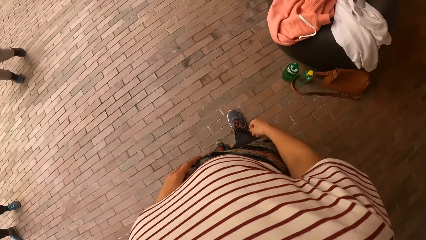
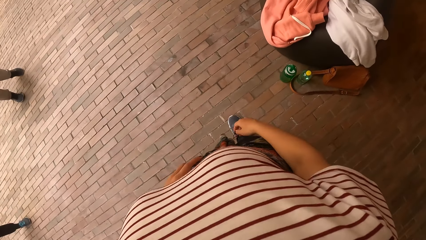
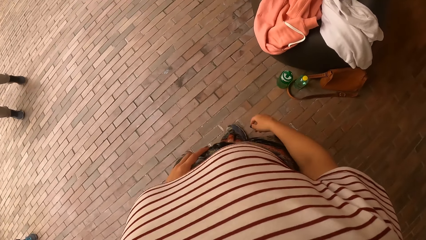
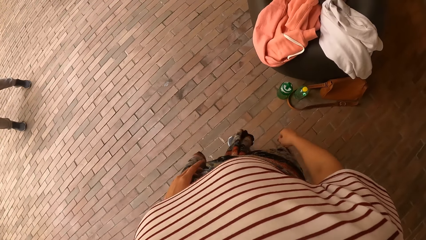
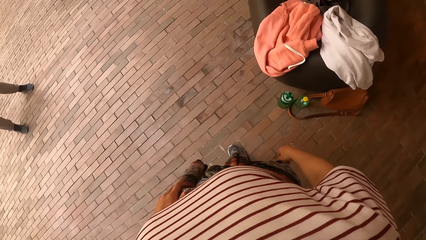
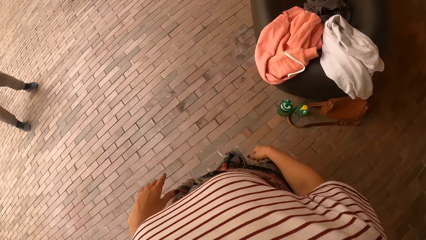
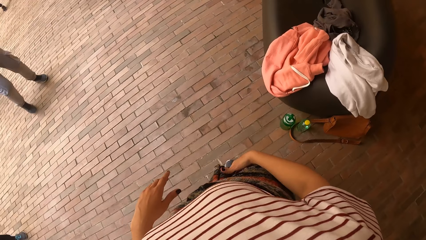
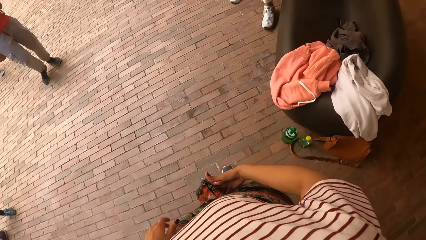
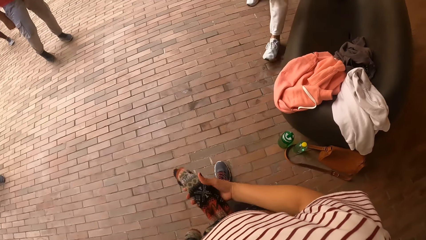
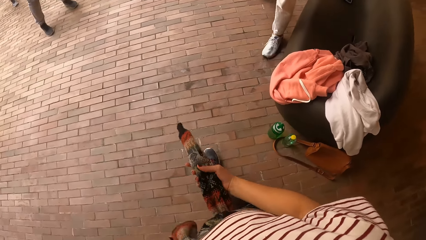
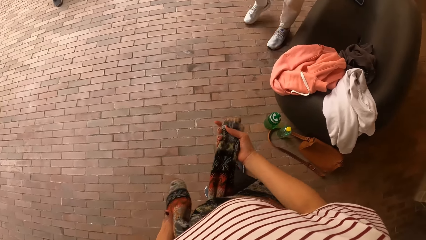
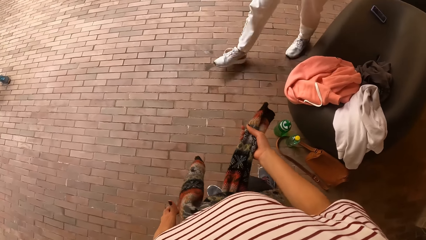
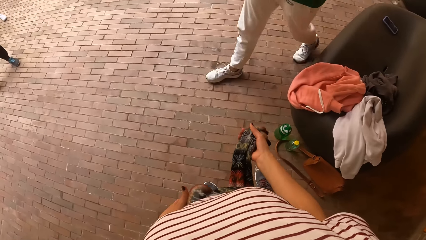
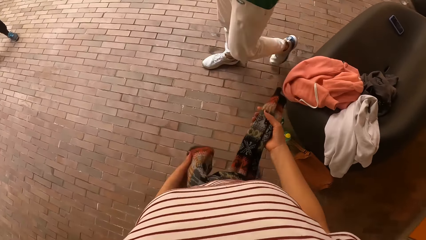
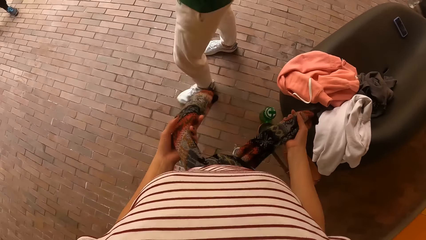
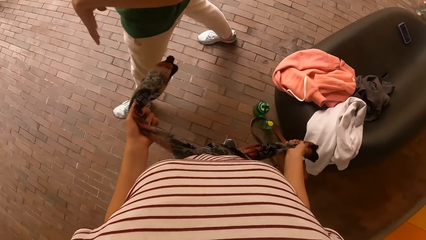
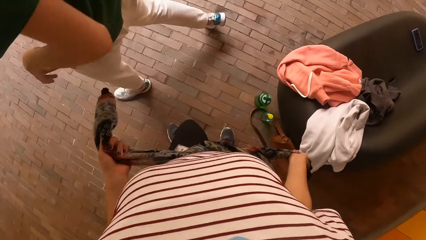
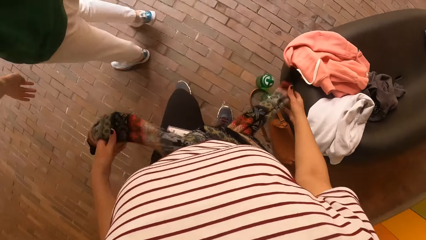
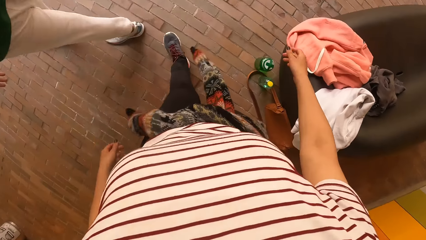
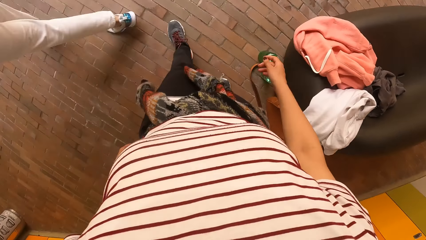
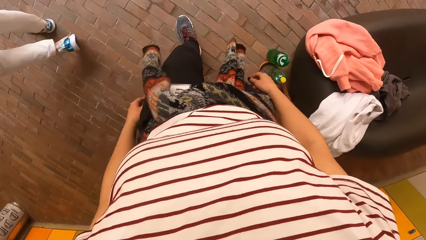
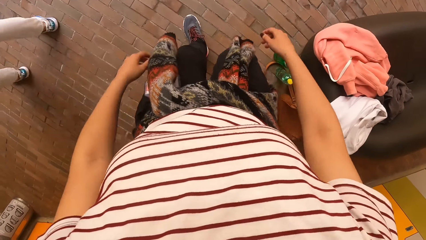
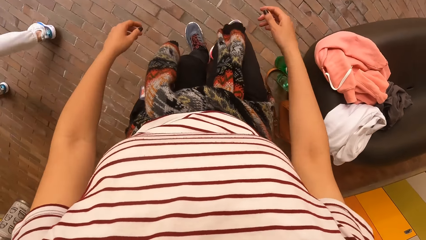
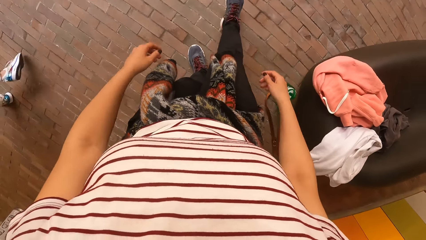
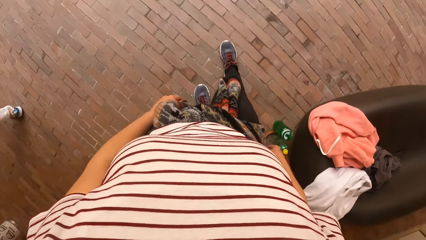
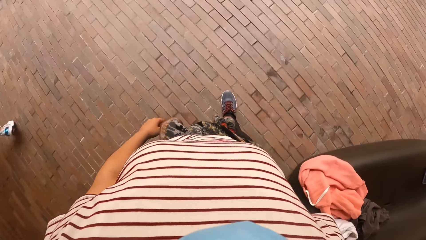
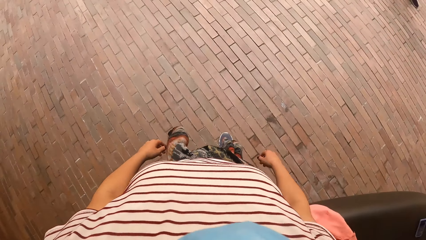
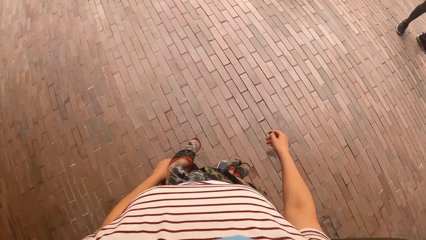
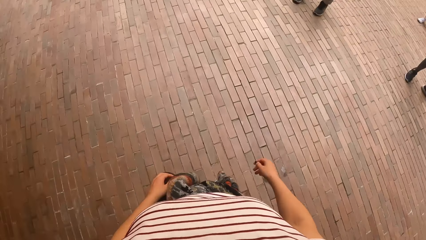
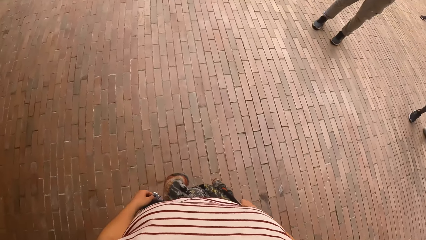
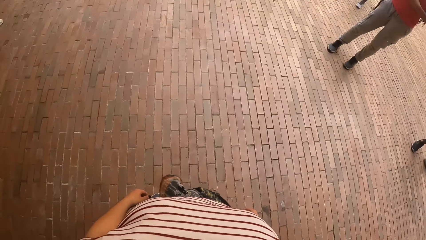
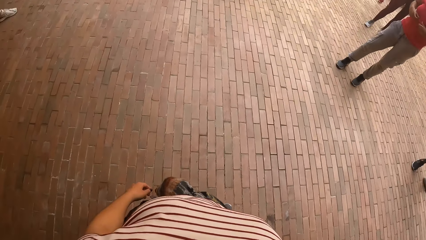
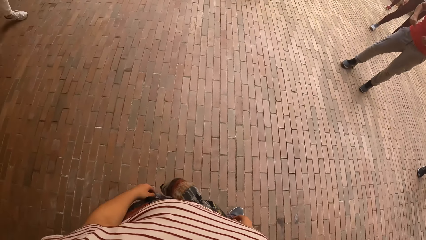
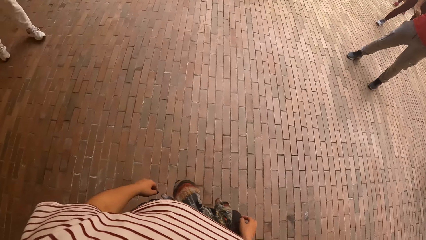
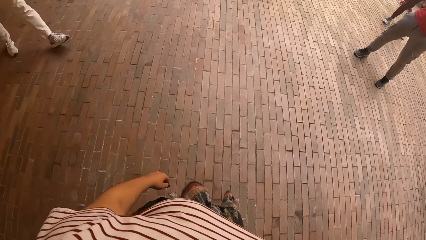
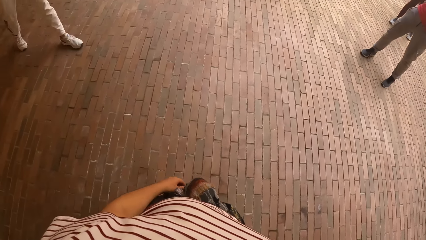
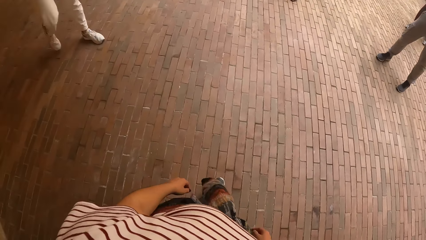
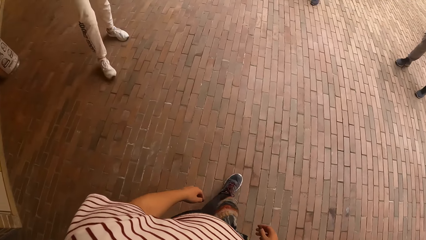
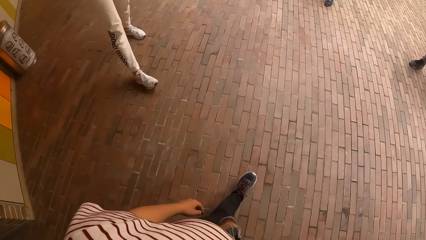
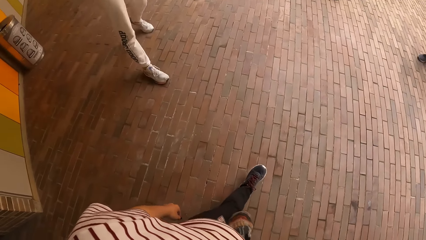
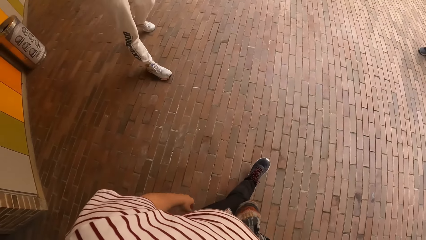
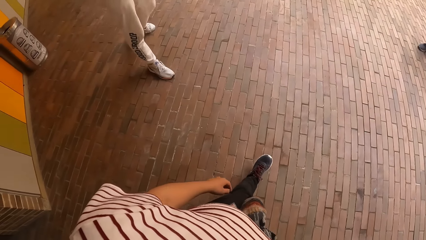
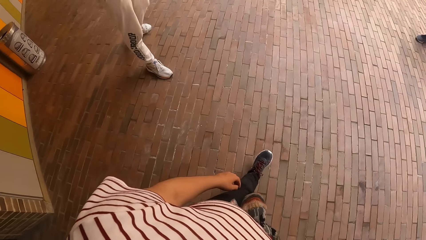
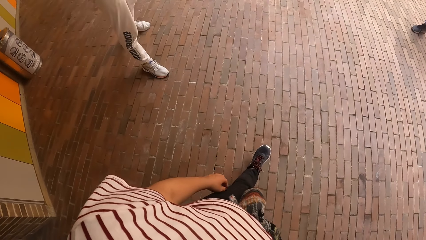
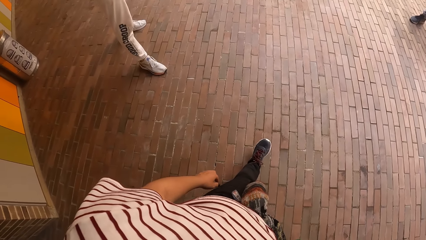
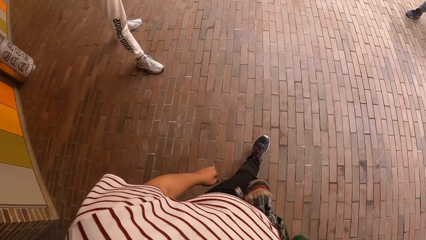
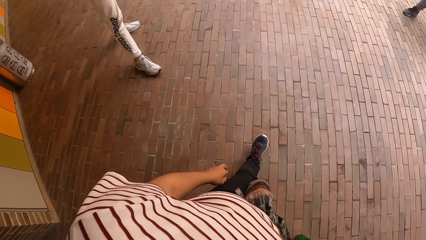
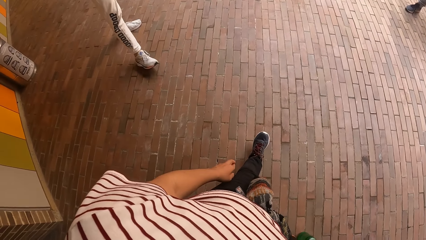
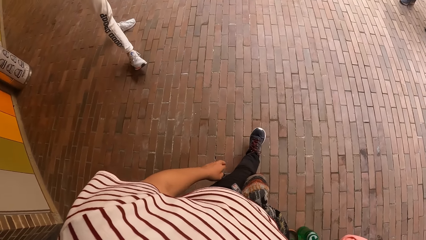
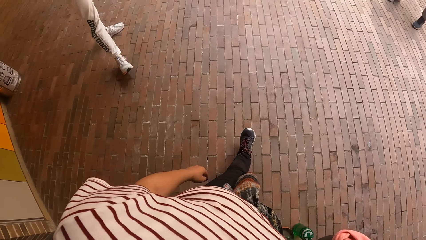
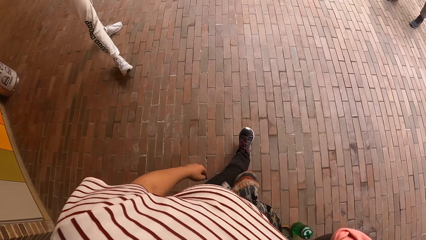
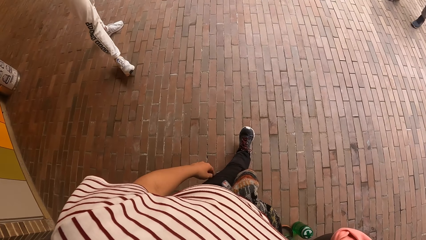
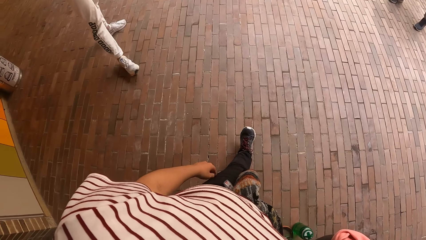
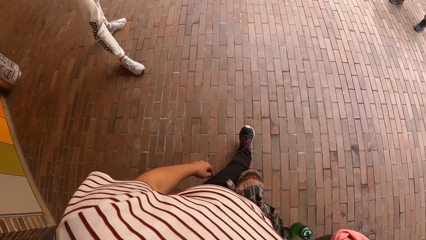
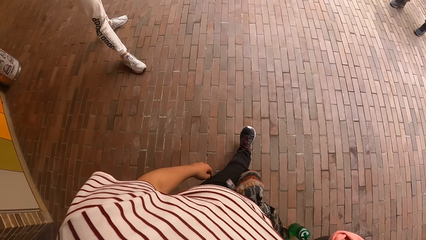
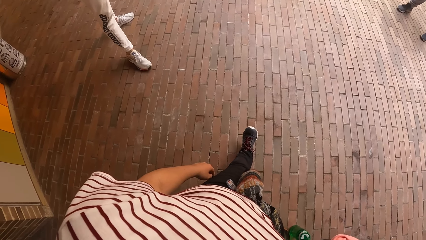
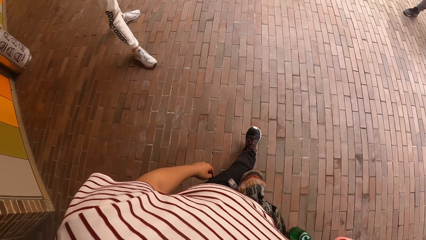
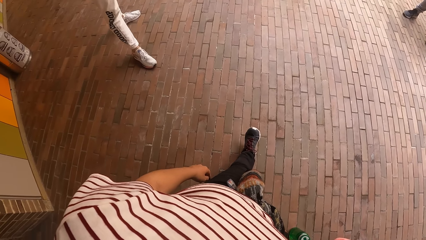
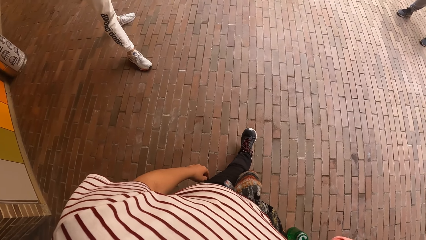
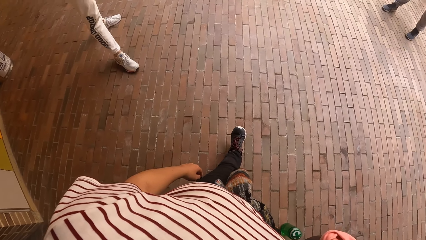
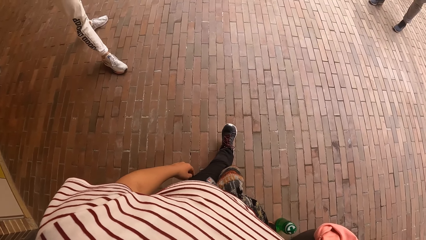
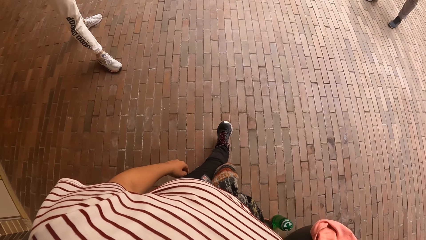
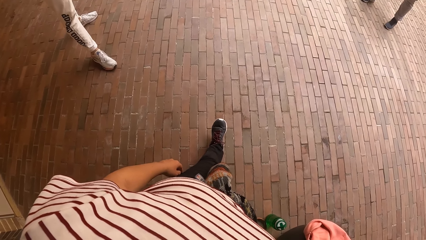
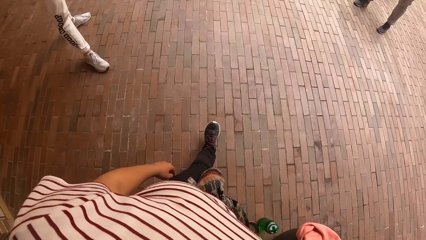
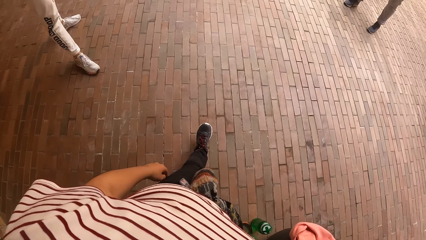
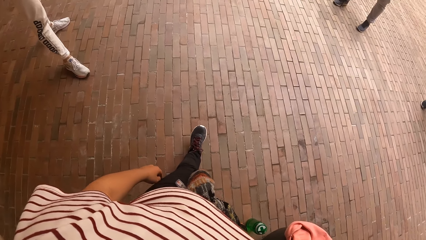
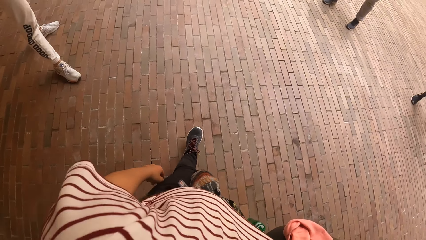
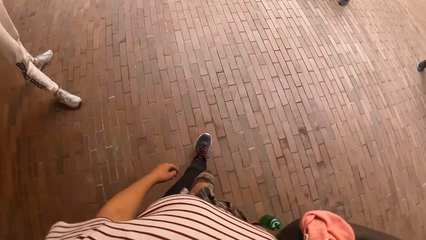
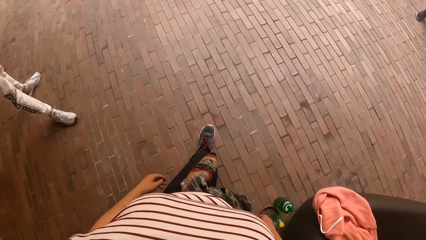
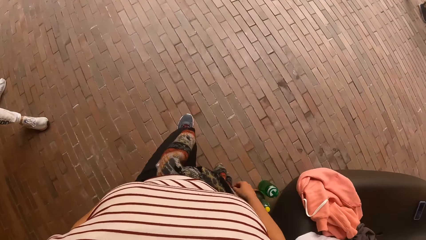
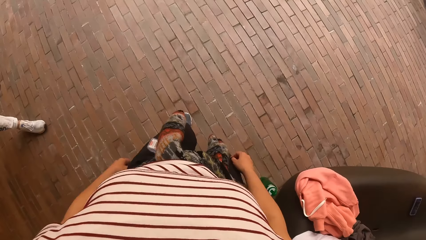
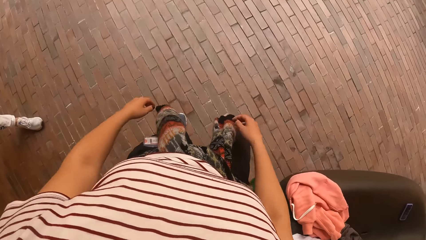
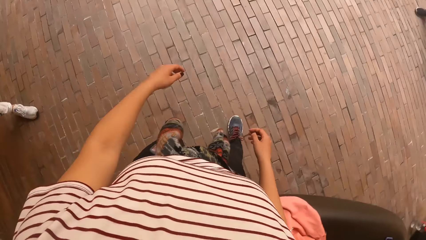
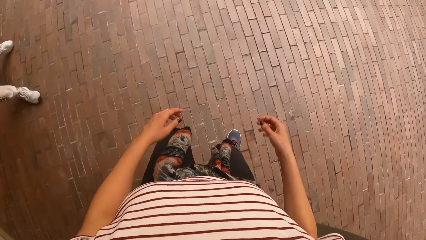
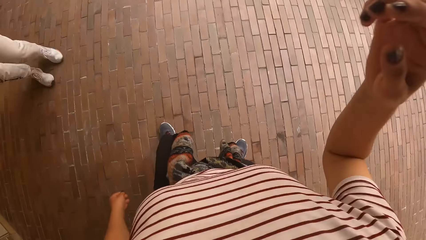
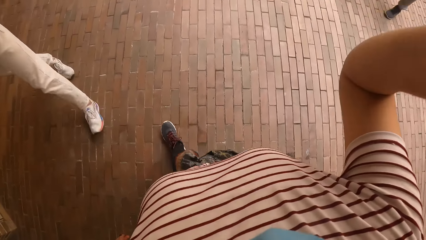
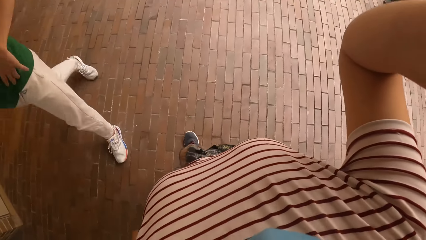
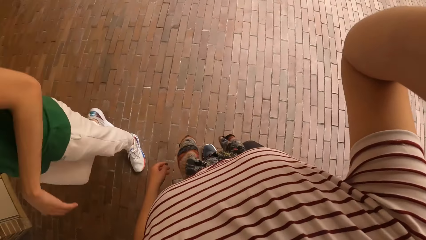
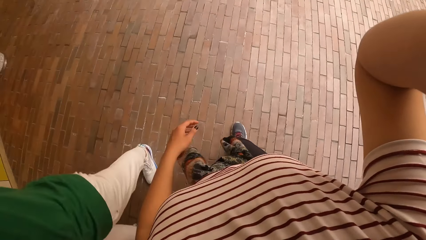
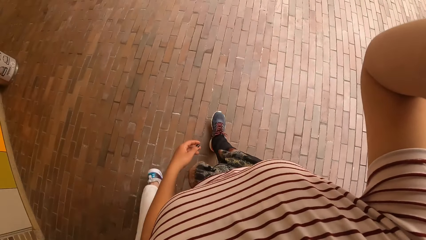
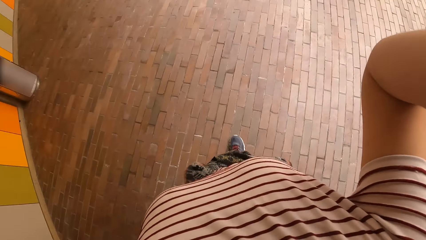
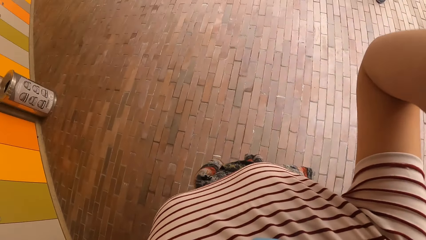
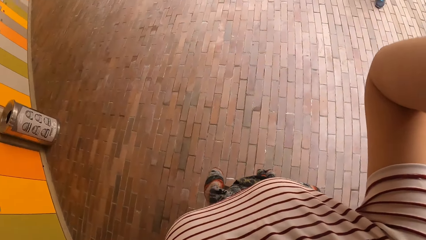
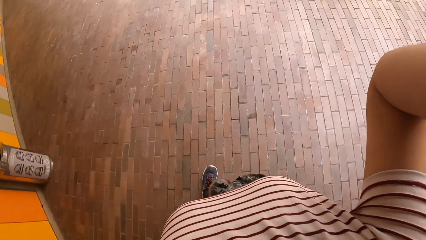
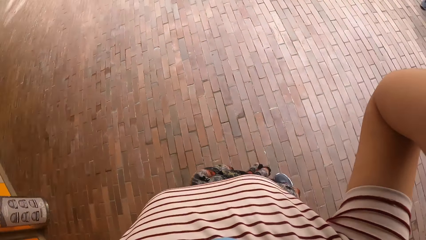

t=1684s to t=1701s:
The camera wearer tightens the sweater on her waist with her hands. She stands. She adjusts a camera on her head with her right hand.
